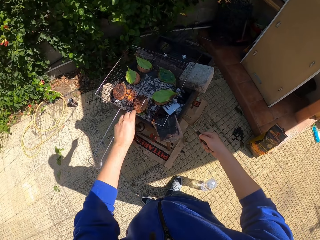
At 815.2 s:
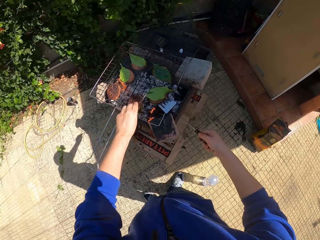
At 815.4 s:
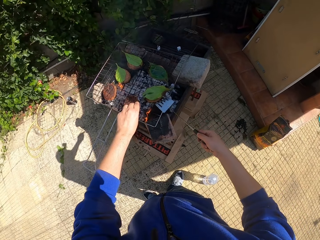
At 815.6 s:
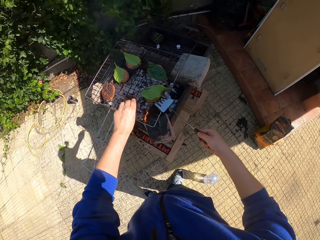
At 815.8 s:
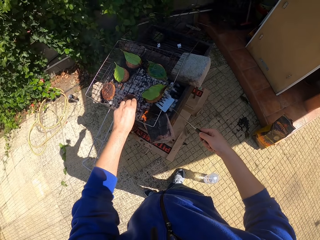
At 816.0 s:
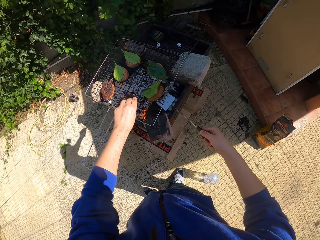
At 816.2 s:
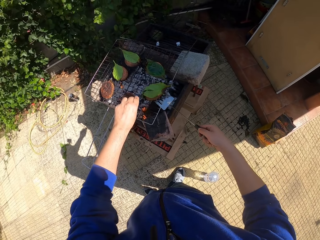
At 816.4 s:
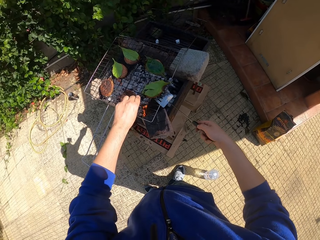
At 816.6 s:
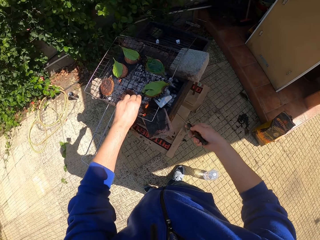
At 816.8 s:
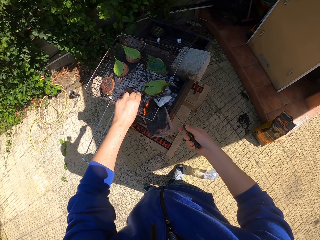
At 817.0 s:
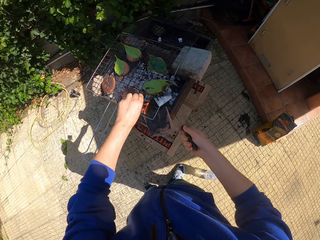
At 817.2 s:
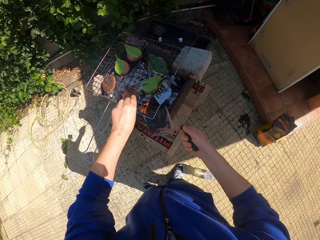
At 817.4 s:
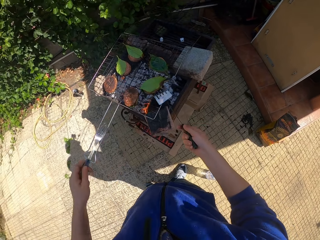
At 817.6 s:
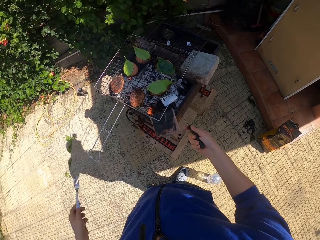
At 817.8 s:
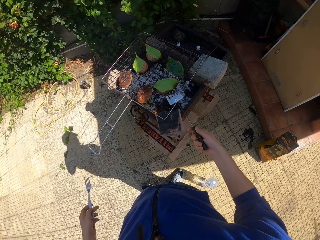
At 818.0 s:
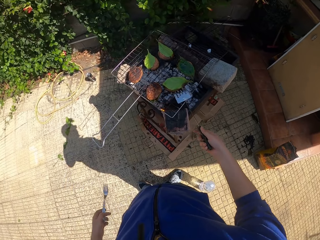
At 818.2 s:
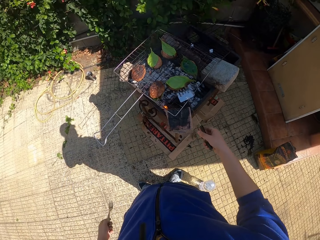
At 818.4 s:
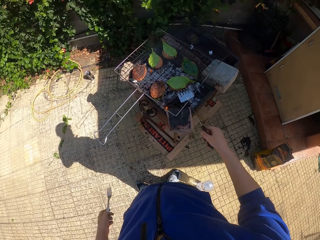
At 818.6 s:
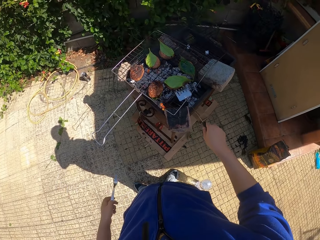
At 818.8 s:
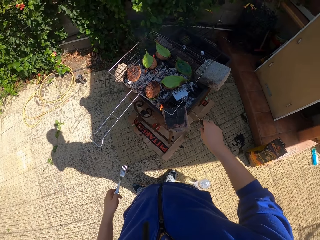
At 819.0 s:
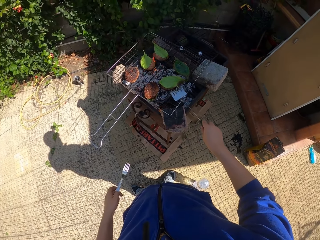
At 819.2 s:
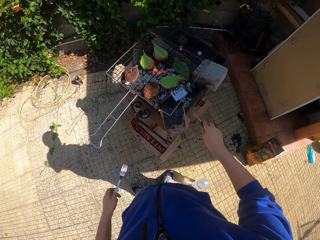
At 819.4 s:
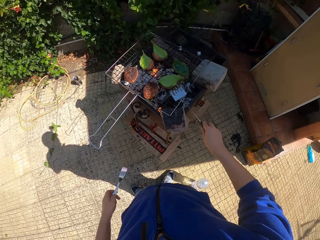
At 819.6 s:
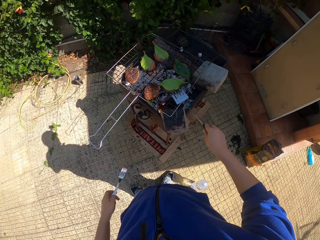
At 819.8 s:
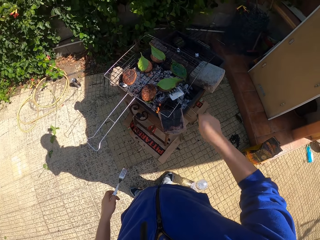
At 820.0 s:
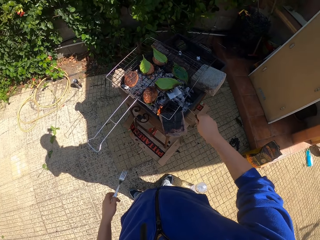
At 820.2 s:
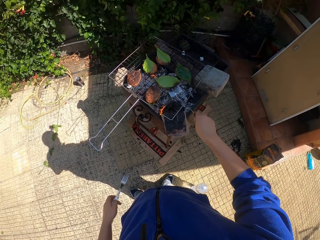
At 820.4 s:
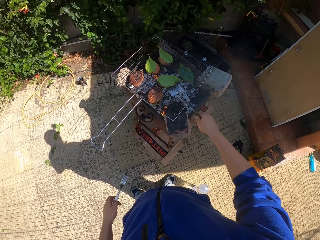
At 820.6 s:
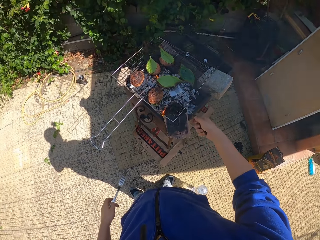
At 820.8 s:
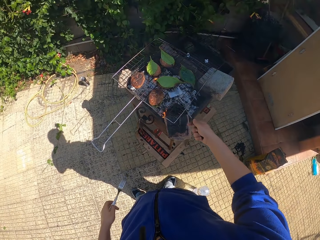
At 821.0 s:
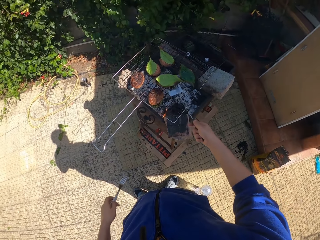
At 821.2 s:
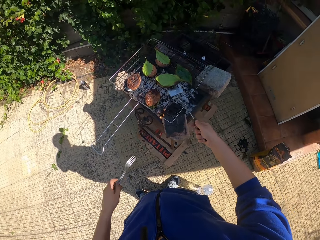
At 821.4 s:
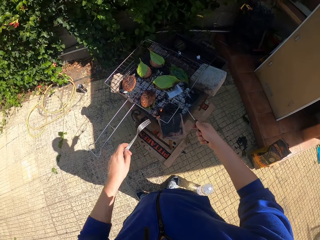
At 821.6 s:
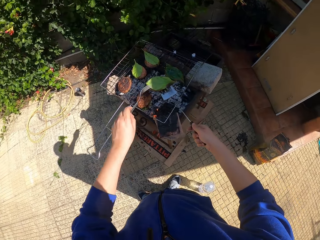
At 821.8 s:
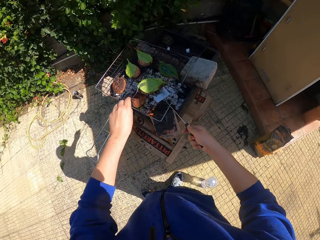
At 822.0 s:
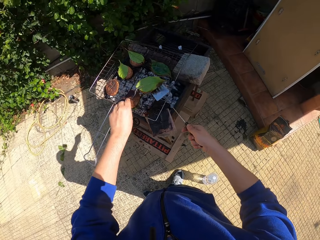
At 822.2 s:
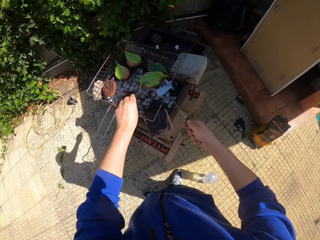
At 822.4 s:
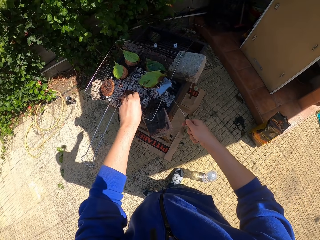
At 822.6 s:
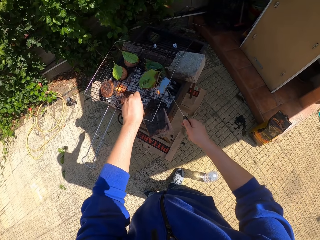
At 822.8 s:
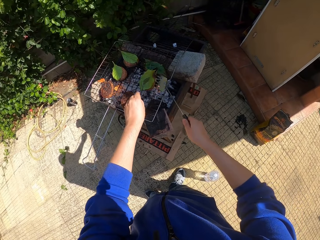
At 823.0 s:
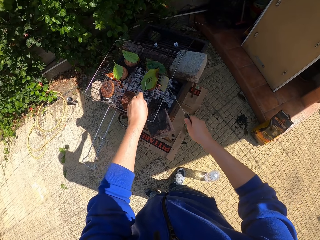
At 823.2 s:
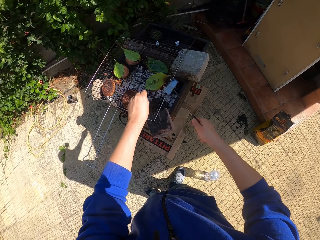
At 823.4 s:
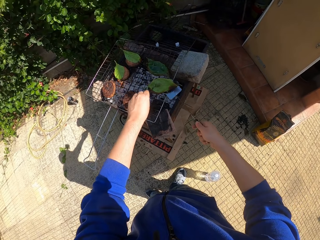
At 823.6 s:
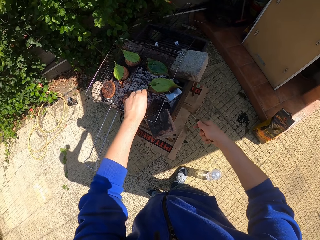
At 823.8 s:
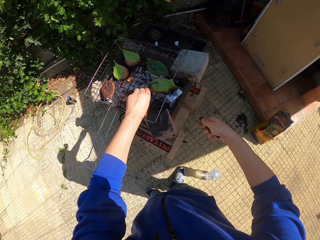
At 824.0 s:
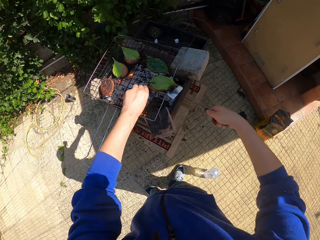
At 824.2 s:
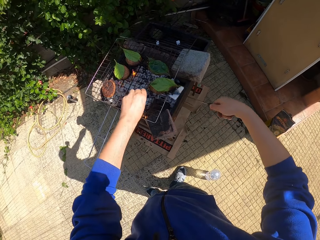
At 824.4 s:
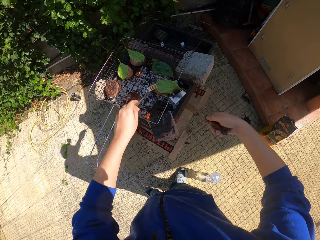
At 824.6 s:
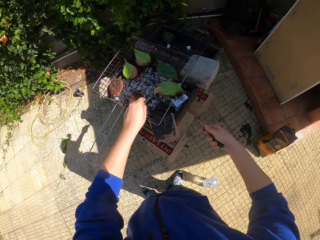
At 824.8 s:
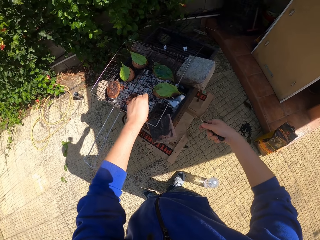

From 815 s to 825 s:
The camera wearer picks up the cake from the grill with the spatula in his right hand. He holds the cake on the grill with the fork in his left hand.

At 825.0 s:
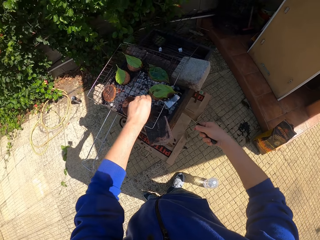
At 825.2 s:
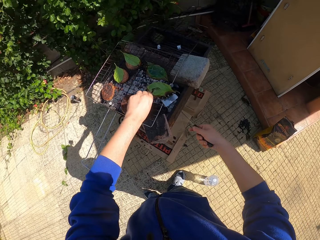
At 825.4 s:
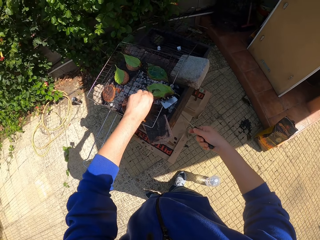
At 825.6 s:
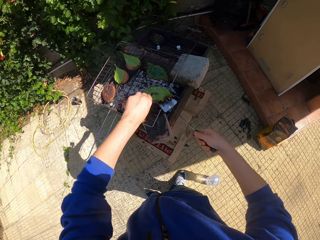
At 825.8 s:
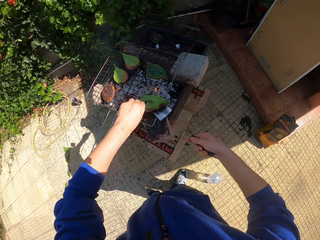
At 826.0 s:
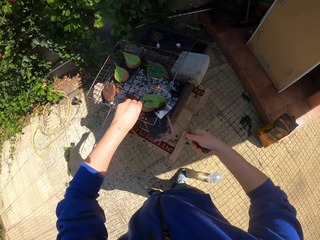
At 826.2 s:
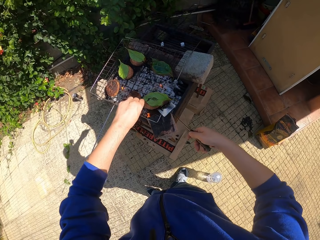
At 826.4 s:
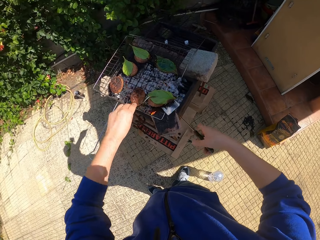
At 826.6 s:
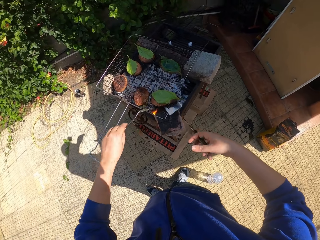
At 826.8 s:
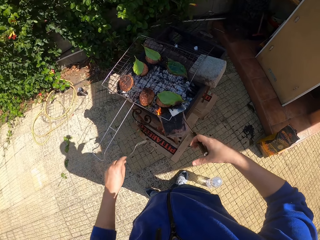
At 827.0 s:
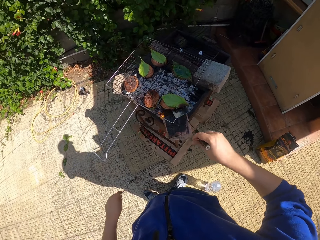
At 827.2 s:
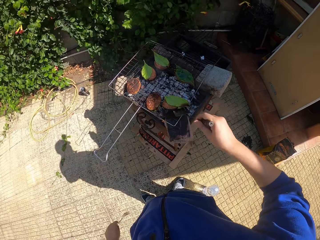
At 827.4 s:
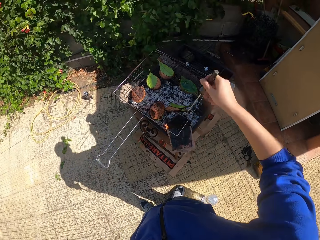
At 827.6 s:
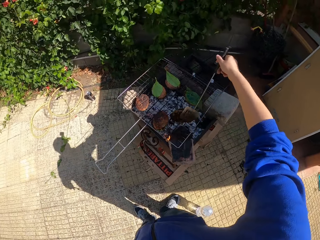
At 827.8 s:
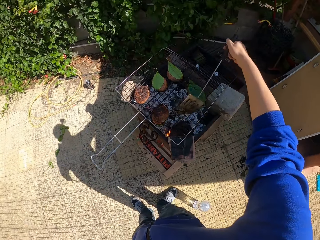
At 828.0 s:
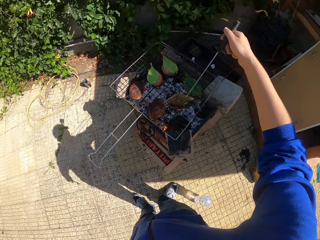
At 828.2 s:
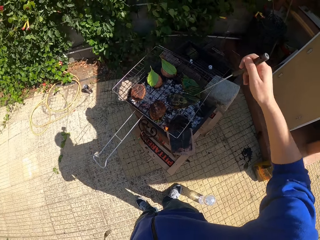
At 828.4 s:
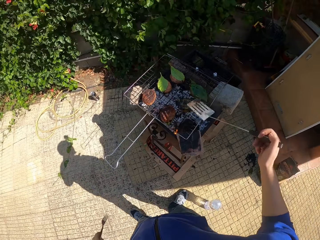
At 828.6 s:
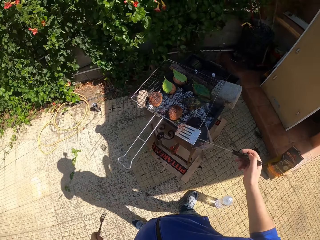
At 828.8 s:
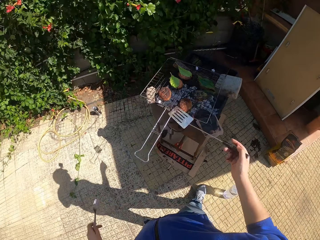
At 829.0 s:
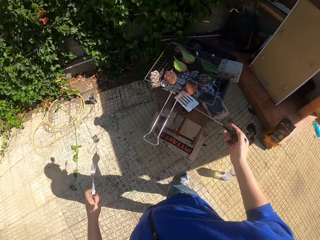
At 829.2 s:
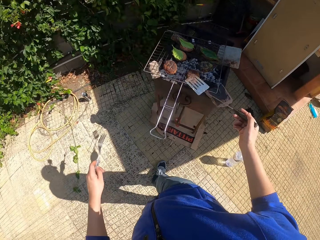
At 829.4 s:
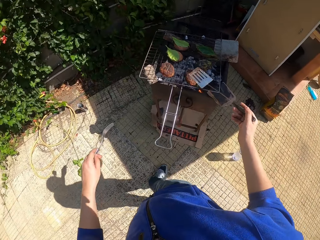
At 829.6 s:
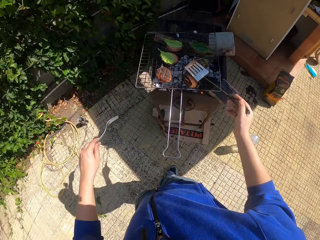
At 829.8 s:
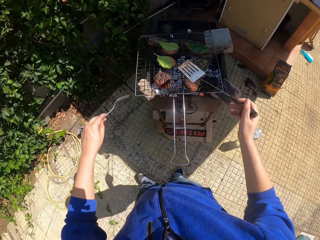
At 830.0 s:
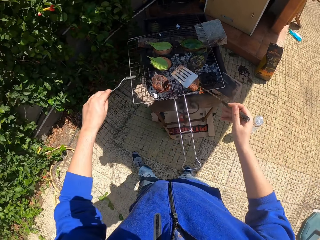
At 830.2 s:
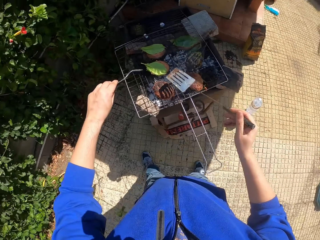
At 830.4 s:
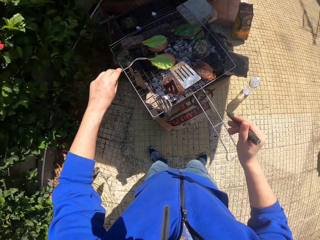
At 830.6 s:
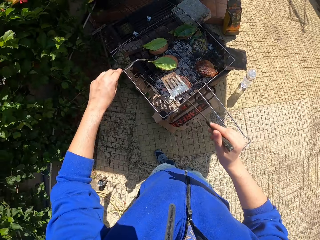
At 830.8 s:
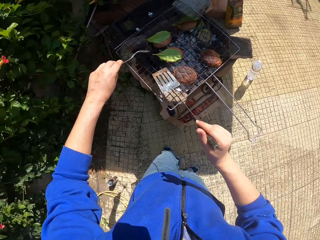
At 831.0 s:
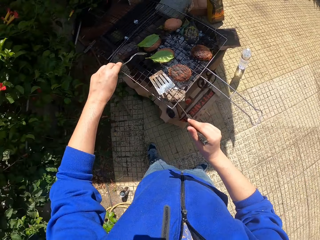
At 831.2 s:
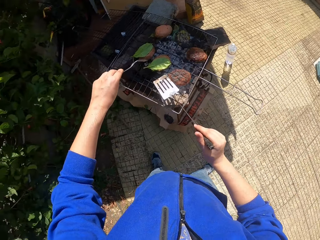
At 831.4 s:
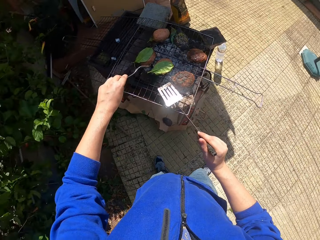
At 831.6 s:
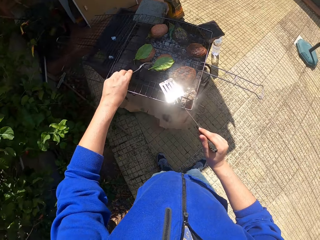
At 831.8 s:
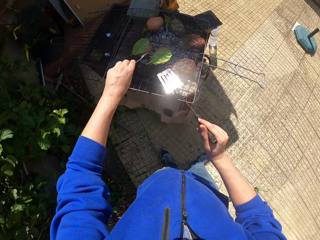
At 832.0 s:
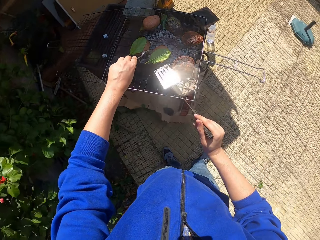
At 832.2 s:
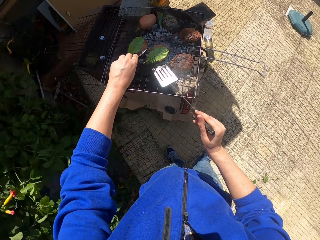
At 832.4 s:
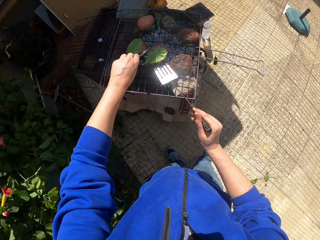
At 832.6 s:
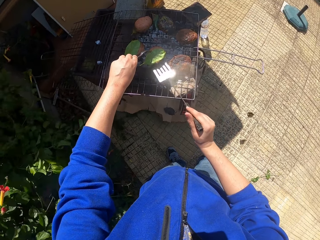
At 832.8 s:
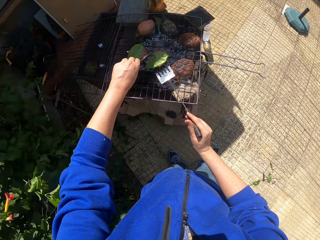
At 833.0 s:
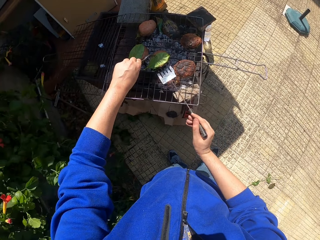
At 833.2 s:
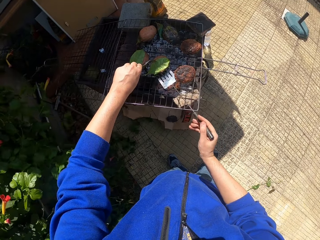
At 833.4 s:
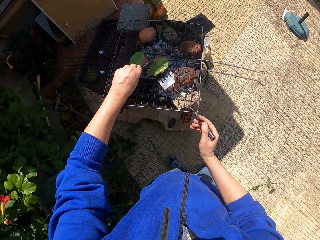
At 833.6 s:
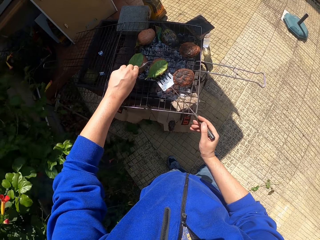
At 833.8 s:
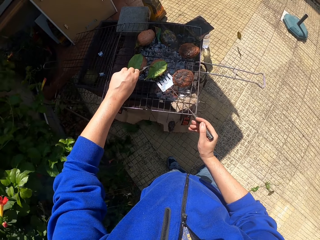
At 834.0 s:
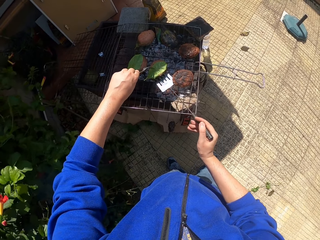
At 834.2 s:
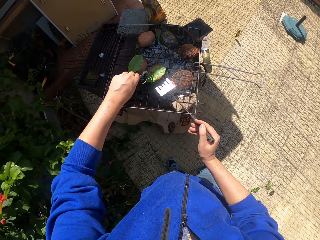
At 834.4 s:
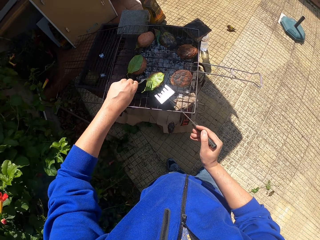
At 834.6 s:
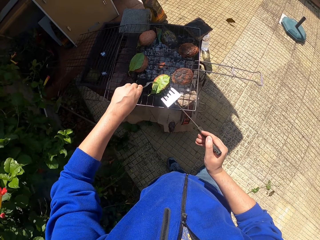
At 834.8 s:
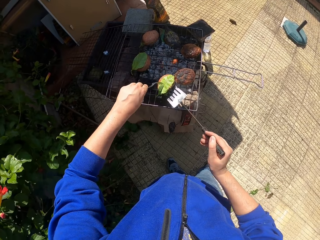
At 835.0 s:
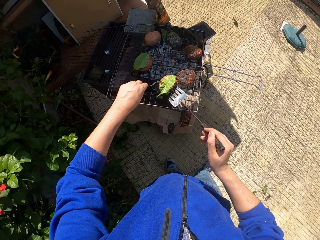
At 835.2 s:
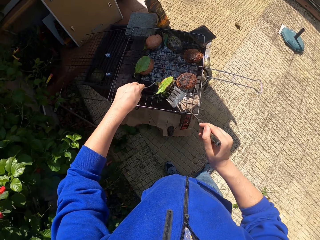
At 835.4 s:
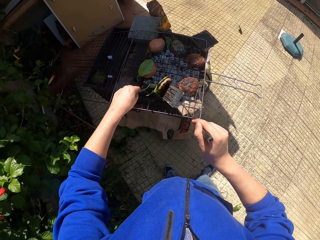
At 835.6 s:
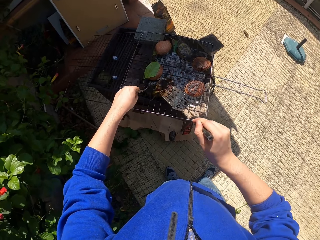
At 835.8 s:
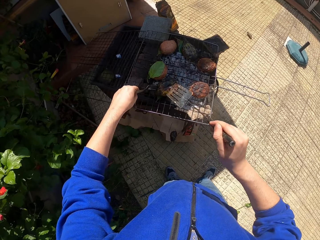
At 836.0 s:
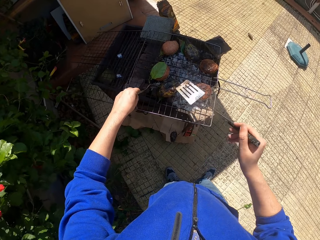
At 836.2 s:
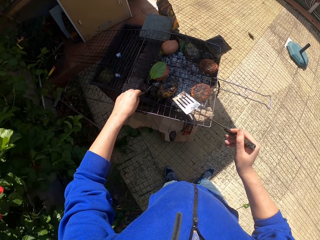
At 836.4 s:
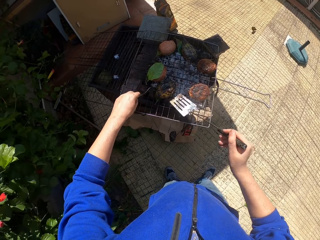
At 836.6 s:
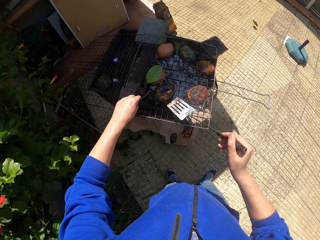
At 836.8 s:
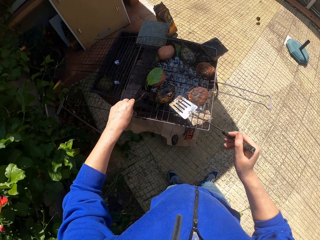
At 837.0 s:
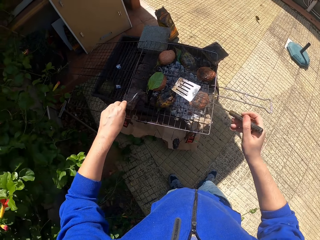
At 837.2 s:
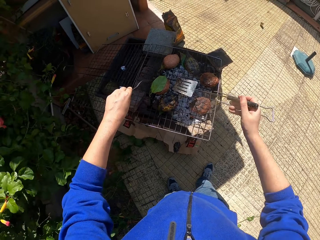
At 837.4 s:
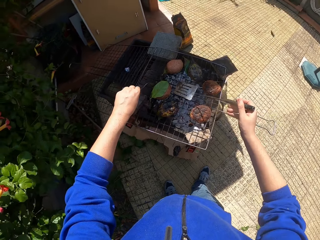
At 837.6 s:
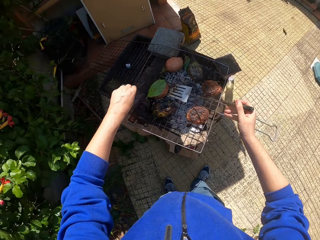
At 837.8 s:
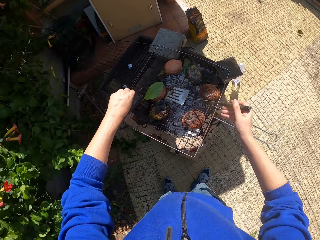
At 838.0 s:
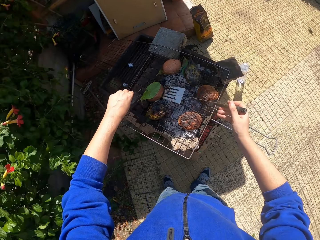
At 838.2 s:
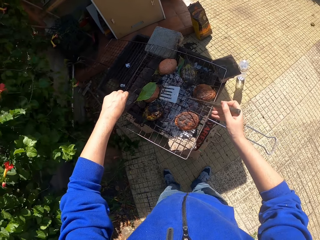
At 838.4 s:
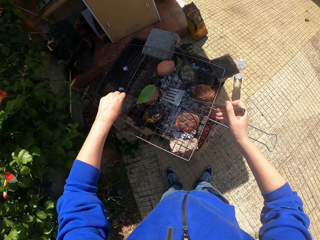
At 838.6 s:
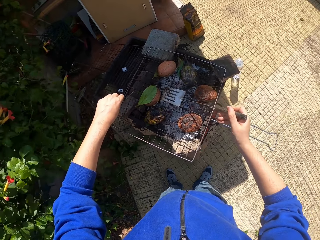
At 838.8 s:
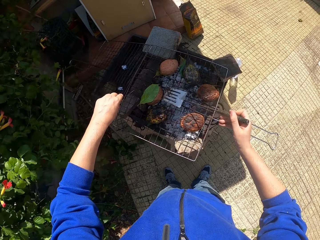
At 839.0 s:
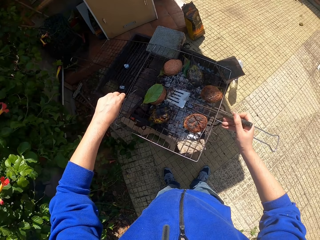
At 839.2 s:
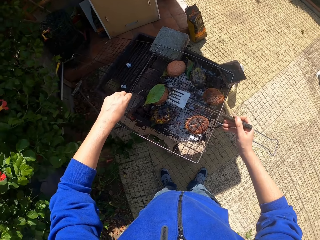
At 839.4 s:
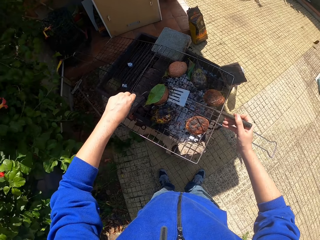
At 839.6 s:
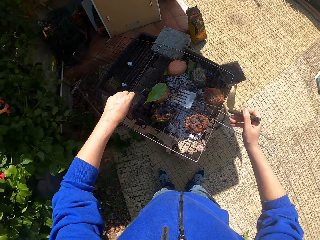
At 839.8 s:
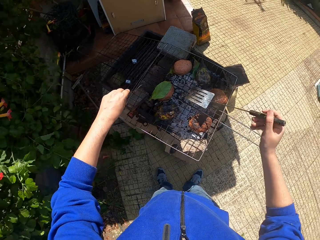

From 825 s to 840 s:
The camera wearer moves the patty or meat on the cooking grate with the fork and the spatula in his hands. He drops the patty on the cooking grate. He flips the patty on the cooking grate with the spatula in his right hand. He walks around. He moves the patty on the cooking grate with the fork and the spatula in his hands. He holds the meat with a fork spoon. He moves the patty on the cooking grate with the fork and the spatula in his hands again. He flips the patty on the cooking grate with the fork and the spatula in his hands. He touches the patty on the cooking grate with the fork in his left hand and touches the patty on the cooking grate with the spatula in his right hand.
